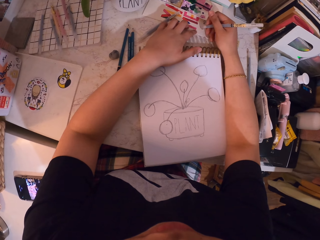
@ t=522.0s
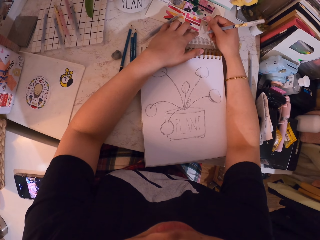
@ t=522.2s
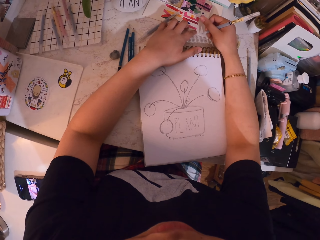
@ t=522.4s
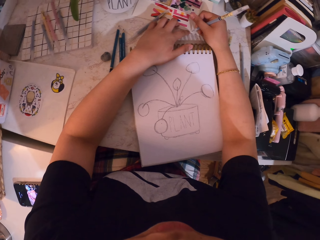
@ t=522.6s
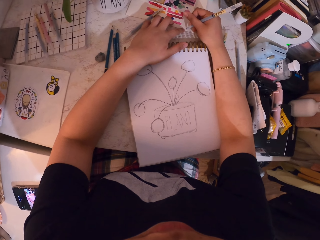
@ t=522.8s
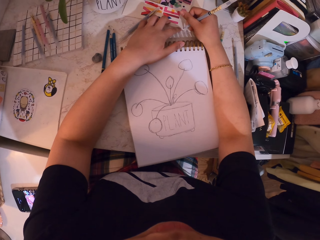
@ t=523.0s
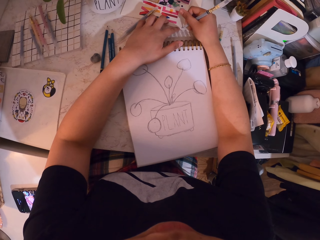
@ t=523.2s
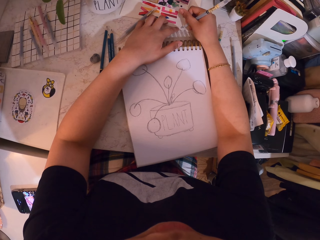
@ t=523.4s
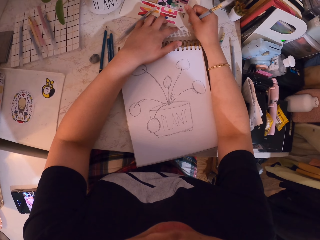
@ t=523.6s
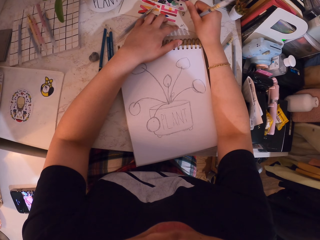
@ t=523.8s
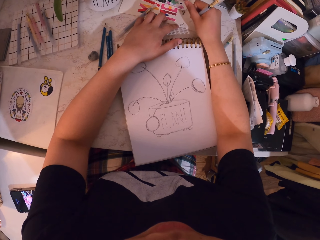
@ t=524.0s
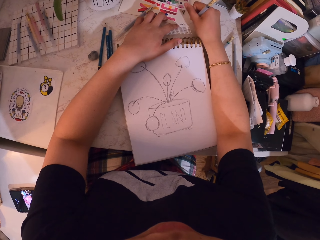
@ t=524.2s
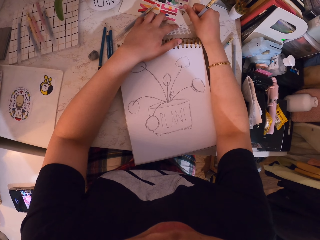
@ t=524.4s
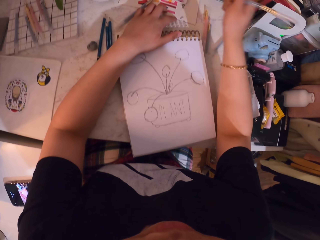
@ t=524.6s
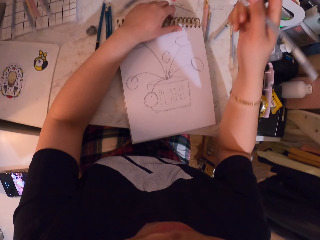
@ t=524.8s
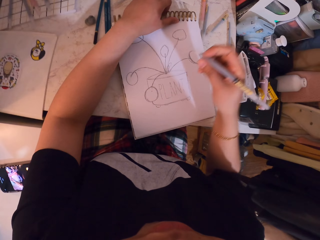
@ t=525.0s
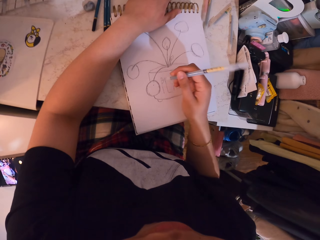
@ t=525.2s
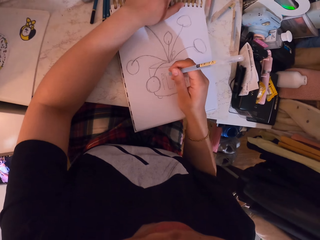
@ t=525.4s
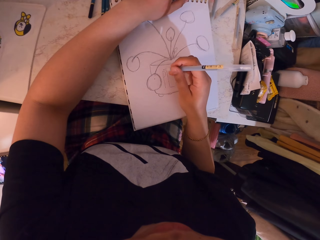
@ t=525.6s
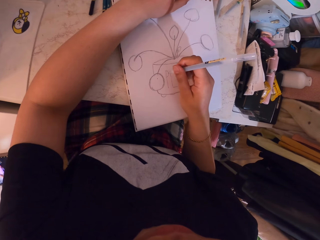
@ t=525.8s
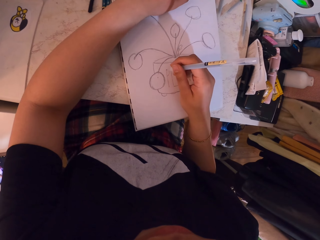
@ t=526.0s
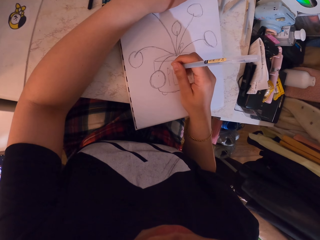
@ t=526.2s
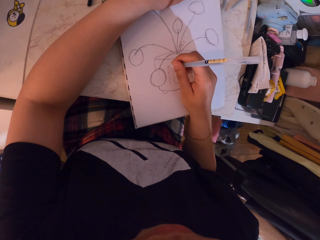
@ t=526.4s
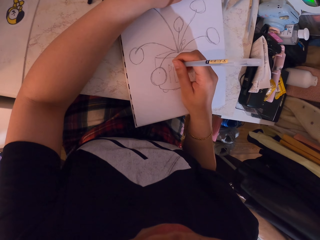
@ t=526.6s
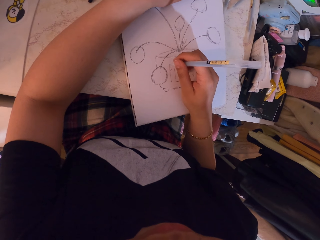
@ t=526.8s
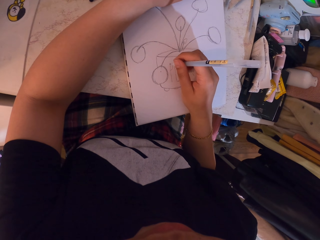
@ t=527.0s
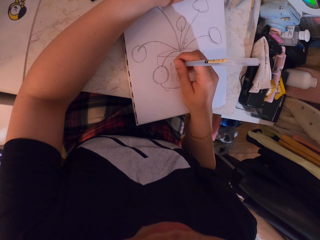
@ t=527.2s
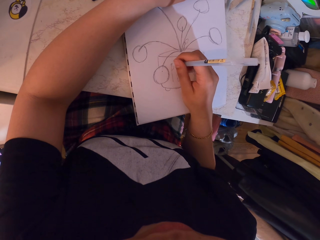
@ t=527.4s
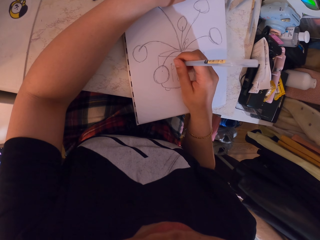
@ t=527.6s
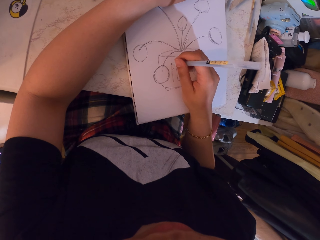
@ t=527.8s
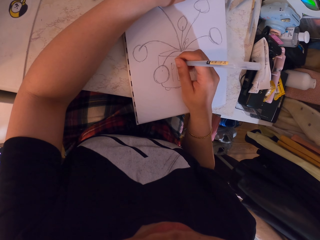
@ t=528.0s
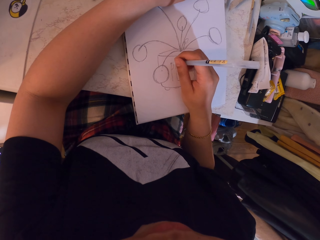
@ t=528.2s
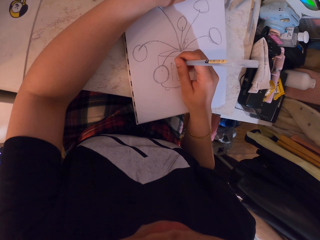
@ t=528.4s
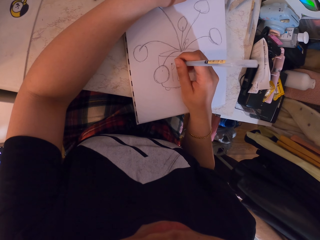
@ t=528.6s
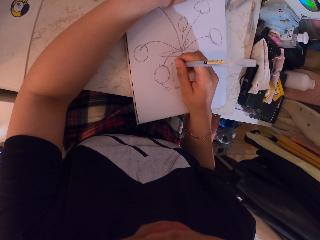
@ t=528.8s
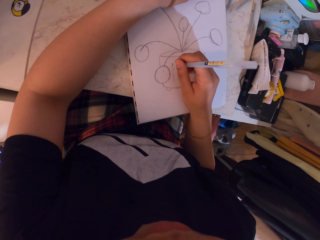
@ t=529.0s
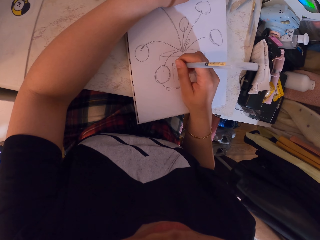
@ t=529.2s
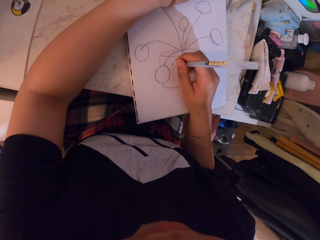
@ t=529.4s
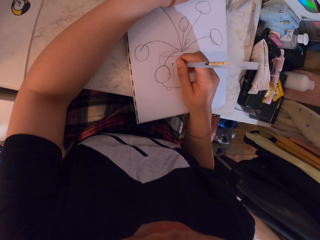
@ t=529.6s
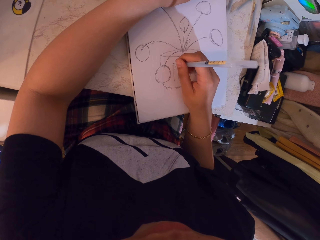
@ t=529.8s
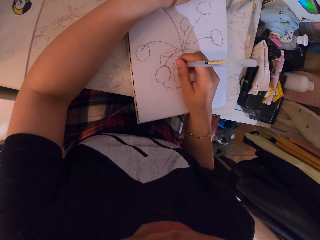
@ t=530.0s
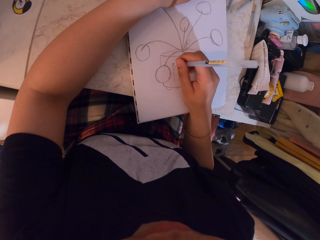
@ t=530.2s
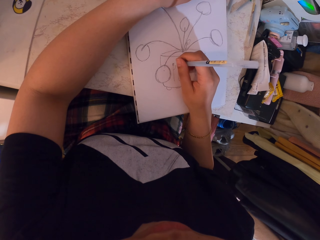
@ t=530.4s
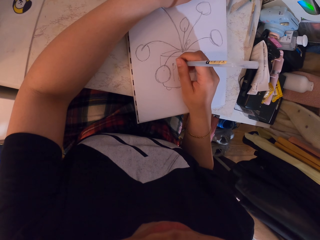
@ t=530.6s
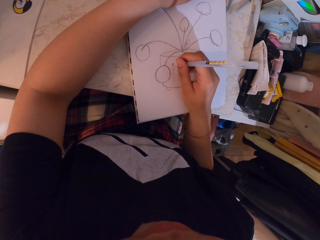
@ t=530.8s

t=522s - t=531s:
The camera wearer writes on the table. They draw on the book.

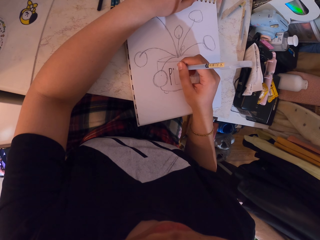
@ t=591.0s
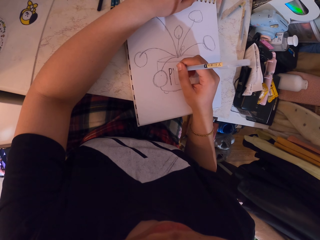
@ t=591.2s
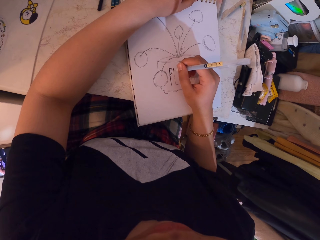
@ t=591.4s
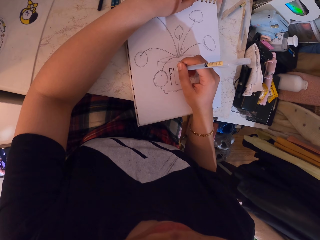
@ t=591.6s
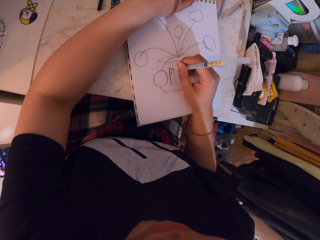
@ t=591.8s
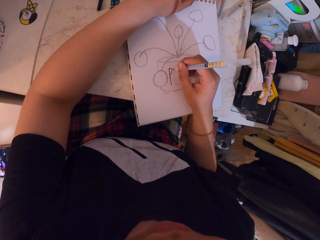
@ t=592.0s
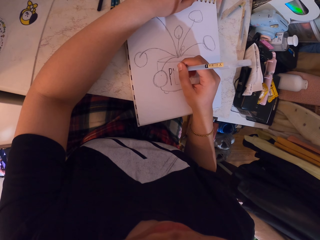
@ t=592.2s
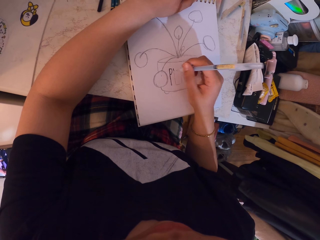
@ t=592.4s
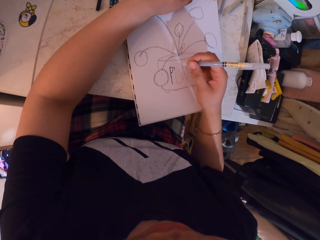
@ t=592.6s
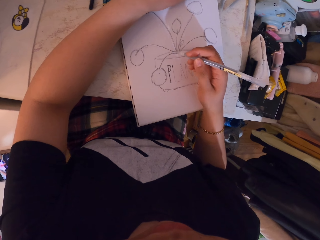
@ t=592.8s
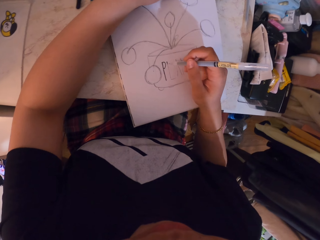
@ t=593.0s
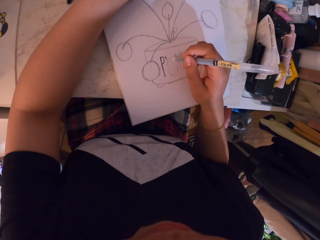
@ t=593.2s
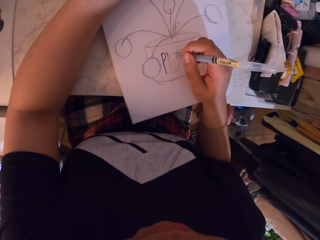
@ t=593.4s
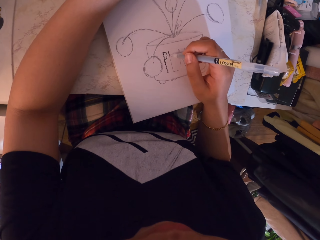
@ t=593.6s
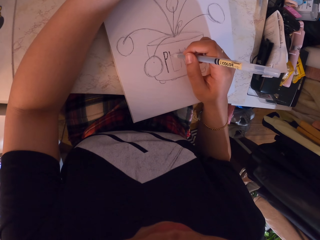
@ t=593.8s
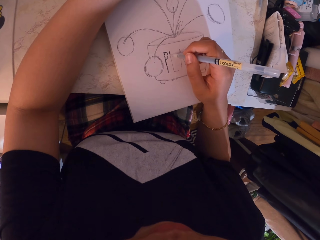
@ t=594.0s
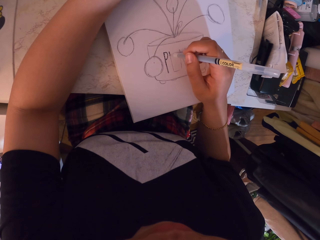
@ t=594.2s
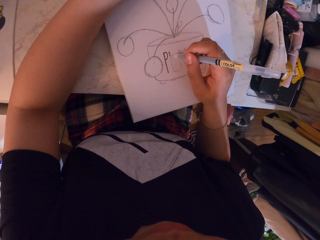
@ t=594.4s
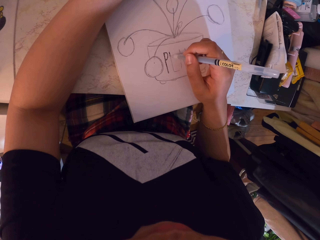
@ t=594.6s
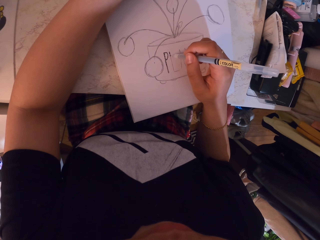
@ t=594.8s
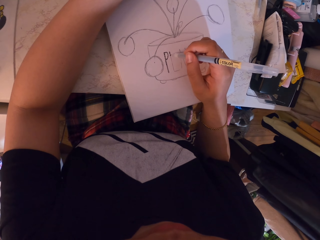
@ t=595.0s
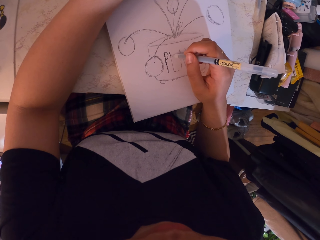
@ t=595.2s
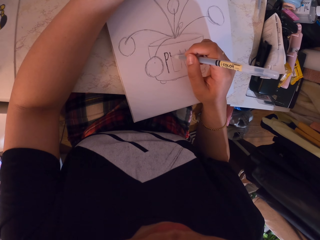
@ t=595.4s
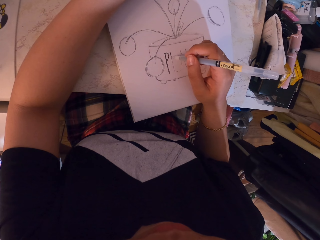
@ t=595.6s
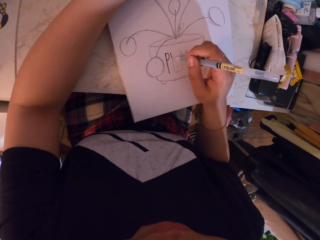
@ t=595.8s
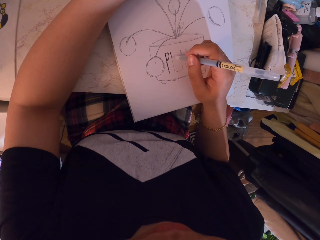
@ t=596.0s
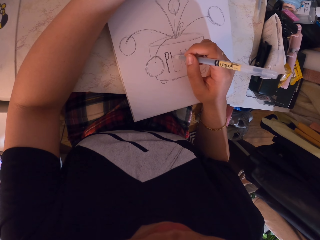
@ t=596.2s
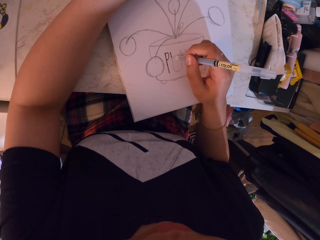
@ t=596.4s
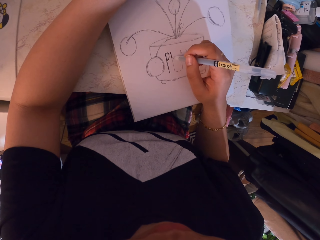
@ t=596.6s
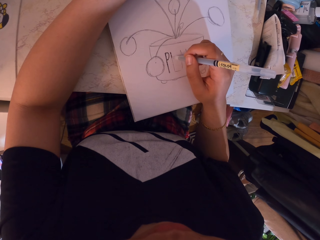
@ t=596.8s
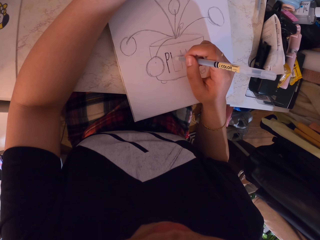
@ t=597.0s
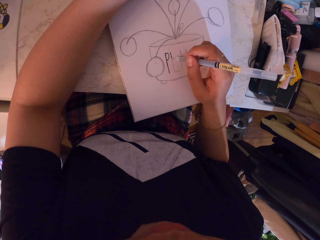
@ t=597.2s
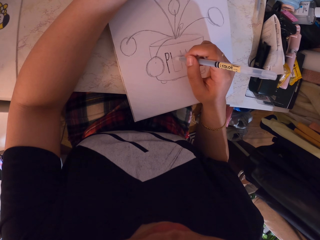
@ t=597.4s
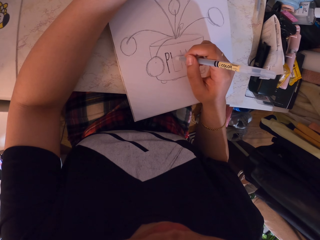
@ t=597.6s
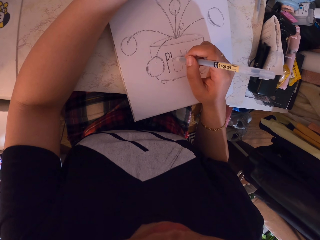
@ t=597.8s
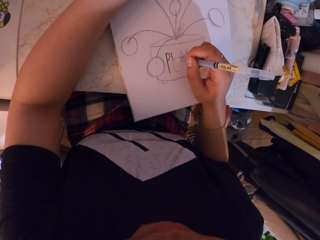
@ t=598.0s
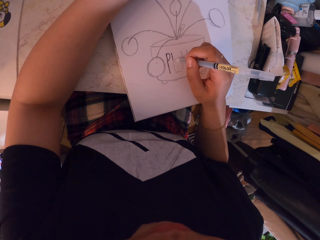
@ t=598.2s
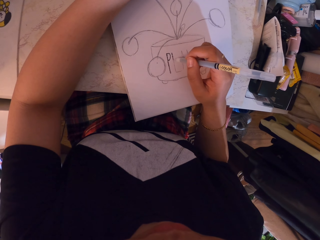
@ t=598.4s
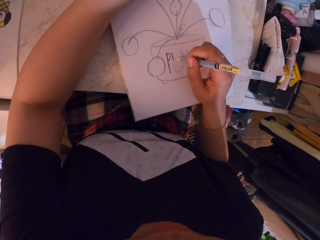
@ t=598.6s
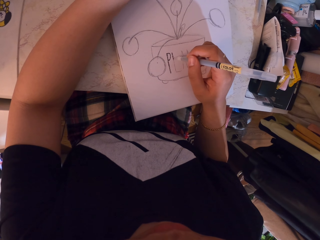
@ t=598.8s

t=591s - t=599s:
The camera wearer adjusts the pen in hand. They draw on a book.

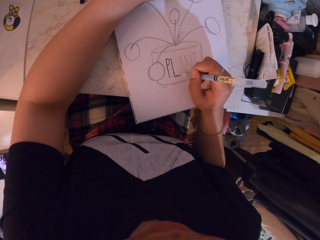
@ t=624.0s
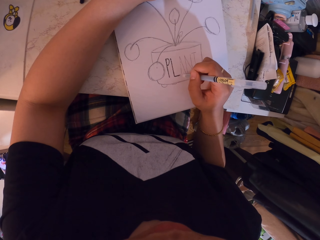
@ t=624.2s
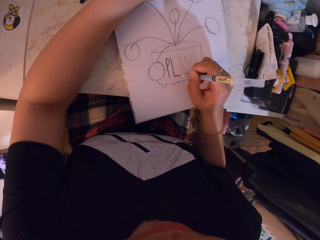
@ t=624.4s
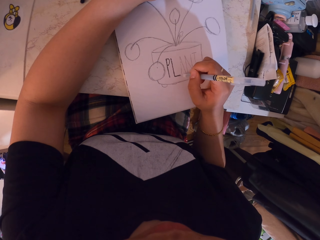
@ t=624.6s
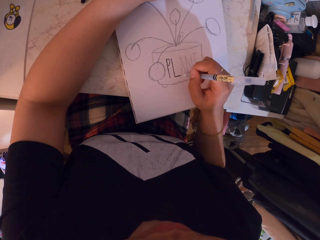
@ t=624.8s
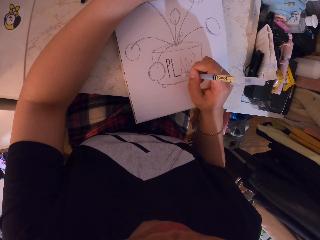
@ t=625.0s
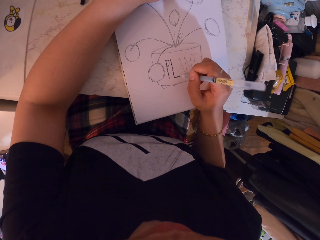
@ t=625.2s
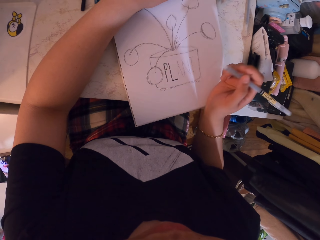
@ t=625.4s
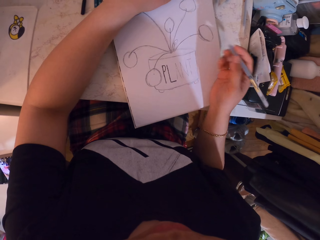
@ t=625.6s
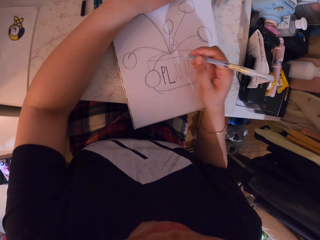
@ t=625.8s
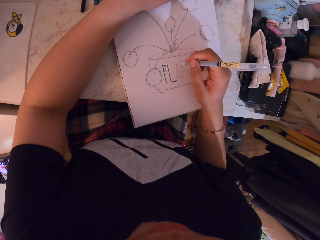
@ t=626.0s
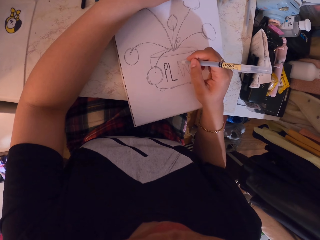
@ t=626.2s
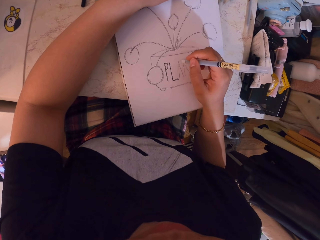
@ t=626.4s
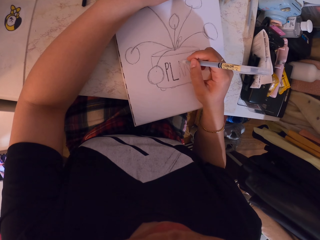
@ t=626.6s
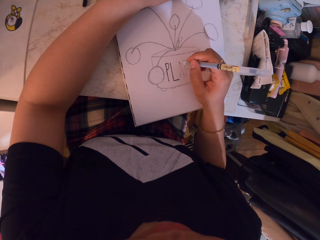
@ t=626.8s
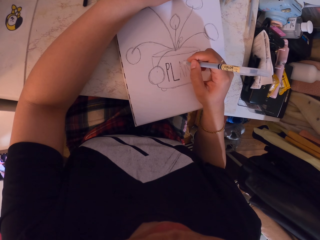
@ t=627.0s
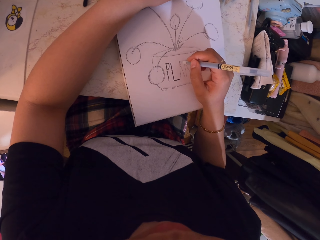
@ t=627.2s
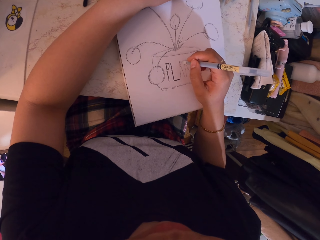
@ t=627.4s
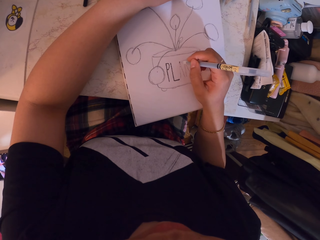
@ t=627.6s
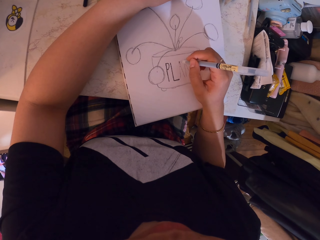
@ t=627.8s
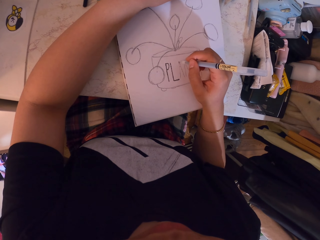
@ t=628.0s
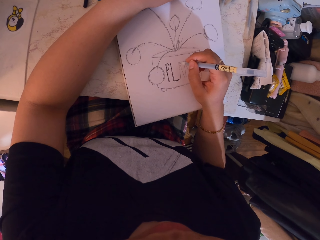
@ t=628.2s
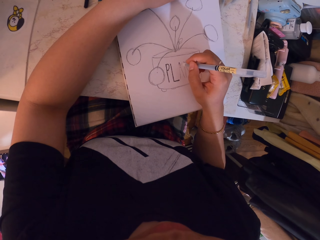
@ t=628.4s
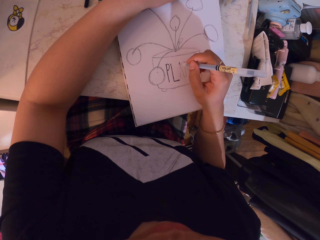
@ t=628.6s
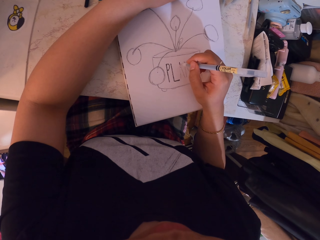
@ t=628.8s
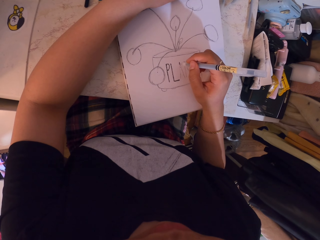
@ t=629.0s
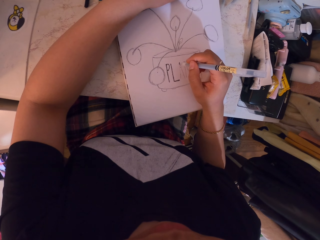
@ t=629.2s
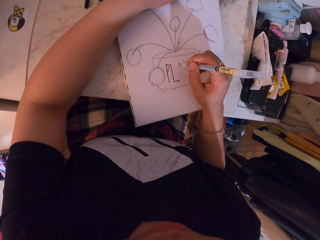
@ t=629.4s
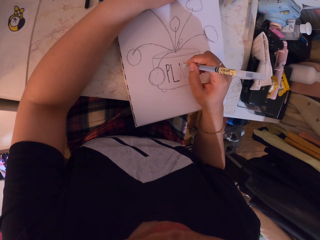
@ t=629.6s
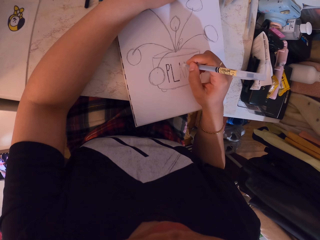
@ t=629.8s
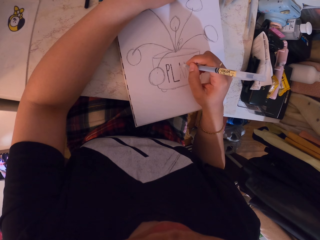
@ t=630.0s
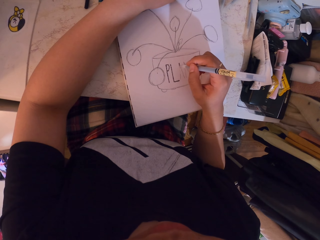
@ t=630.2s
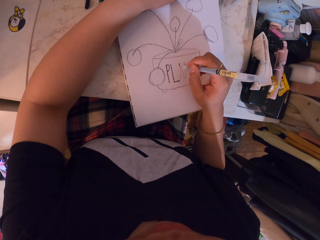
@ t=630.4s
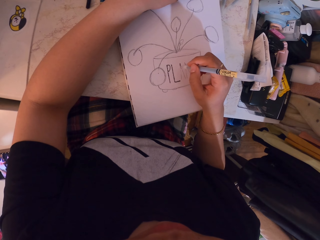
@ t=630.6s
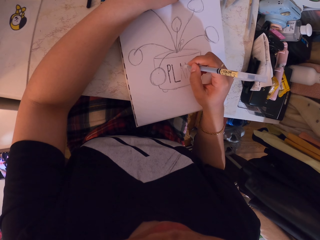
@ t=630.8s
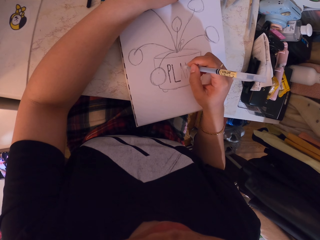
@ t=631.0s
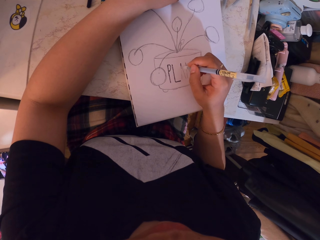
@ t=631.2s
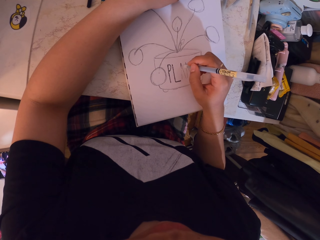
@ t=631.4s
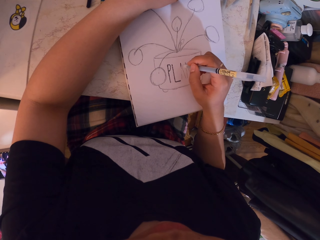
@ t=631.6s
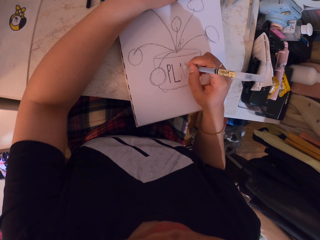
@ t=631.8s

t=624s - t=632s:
The camera wearer adjusts the pen in hand. They draw on a book.
